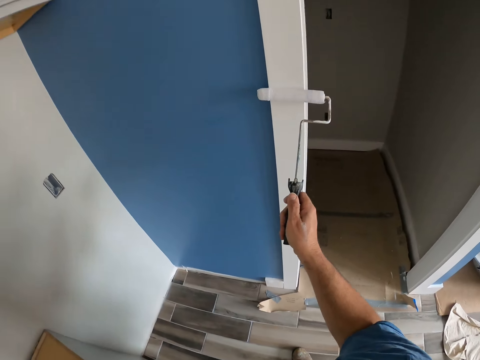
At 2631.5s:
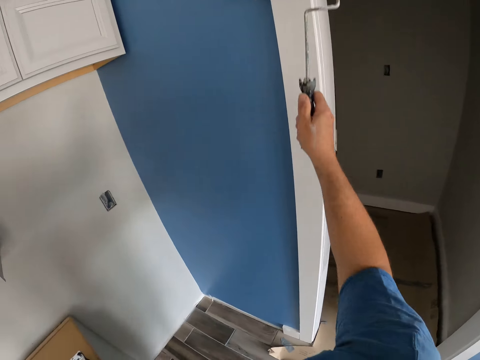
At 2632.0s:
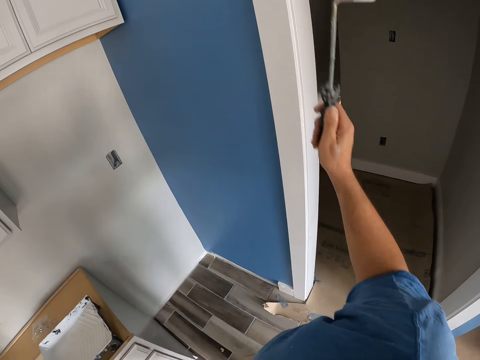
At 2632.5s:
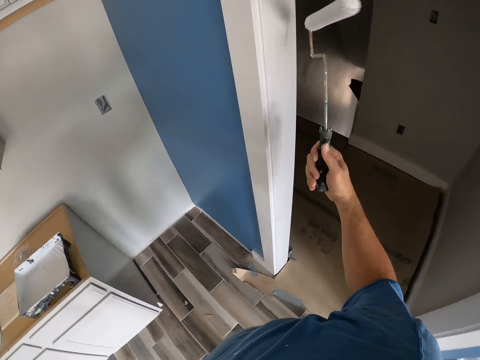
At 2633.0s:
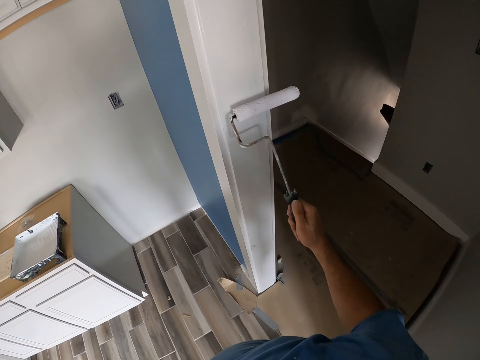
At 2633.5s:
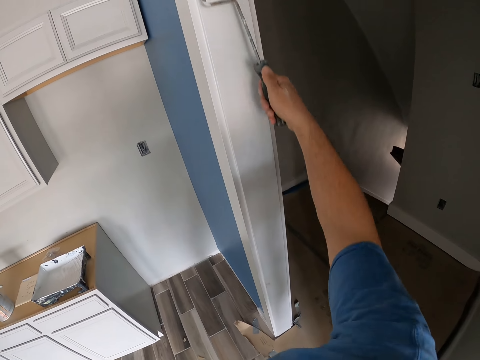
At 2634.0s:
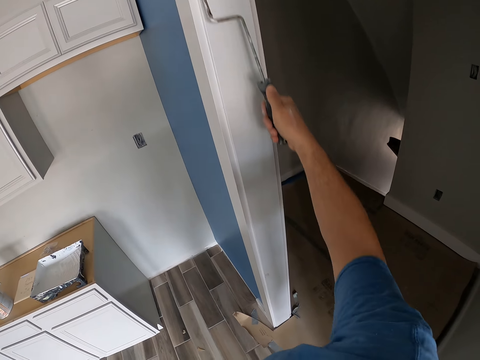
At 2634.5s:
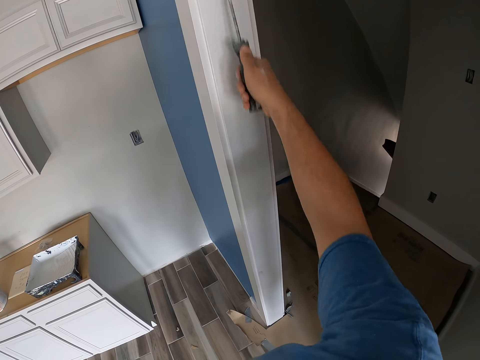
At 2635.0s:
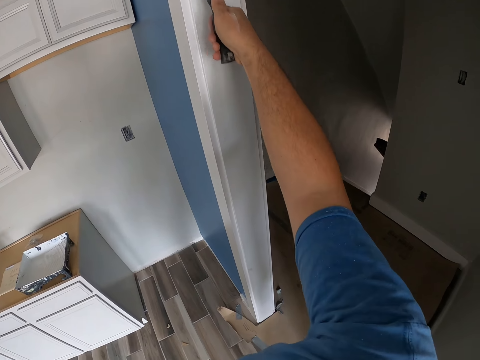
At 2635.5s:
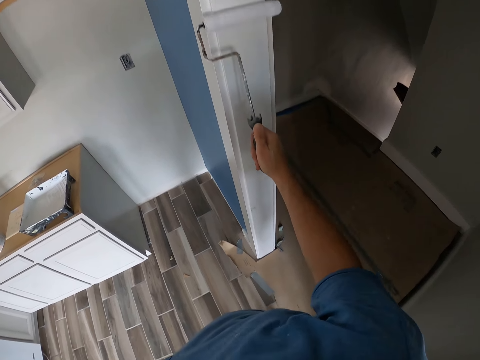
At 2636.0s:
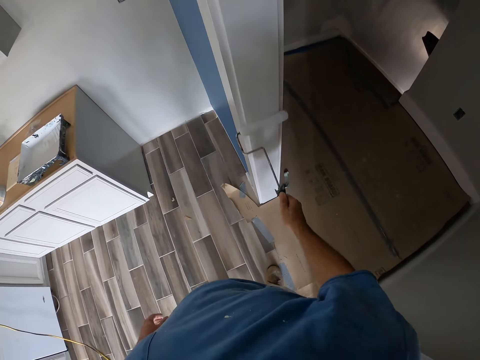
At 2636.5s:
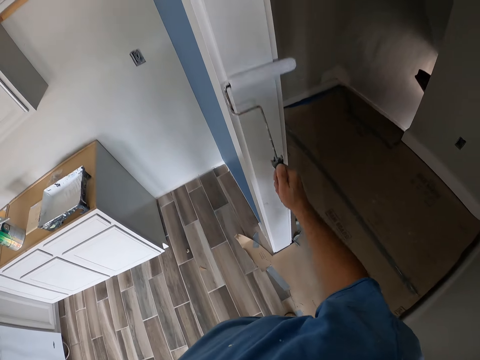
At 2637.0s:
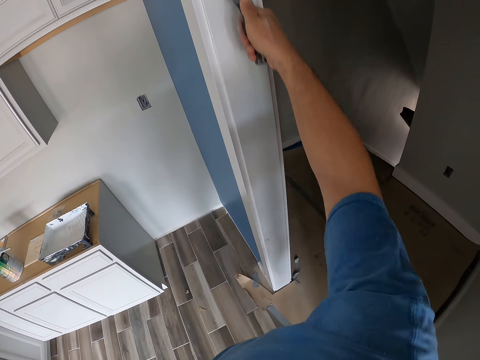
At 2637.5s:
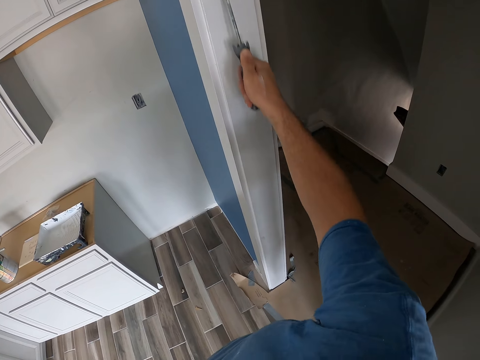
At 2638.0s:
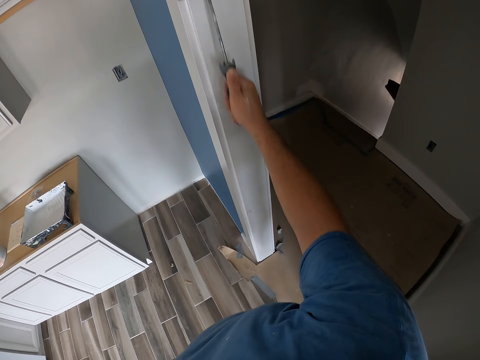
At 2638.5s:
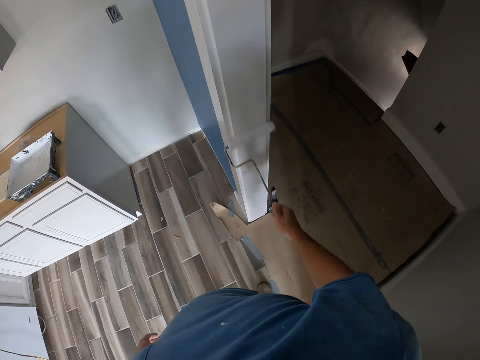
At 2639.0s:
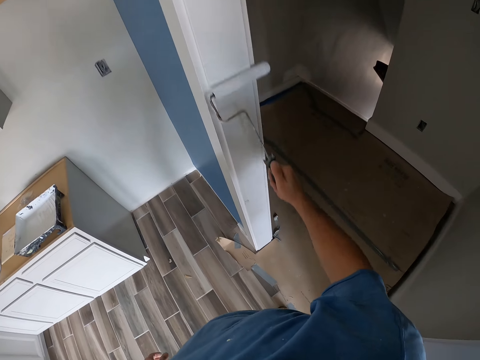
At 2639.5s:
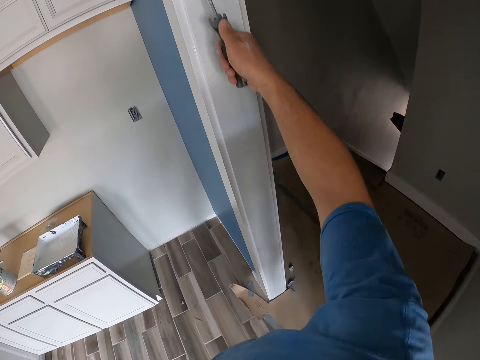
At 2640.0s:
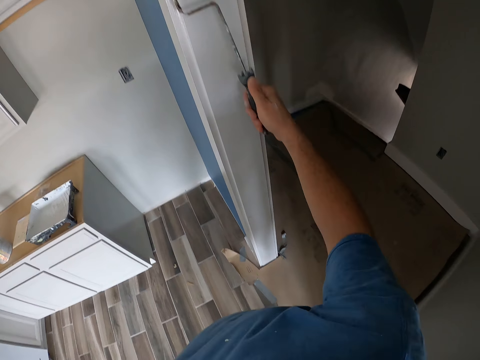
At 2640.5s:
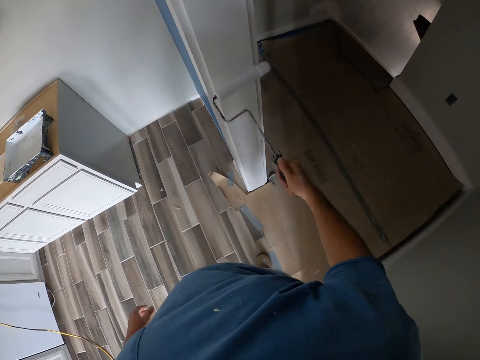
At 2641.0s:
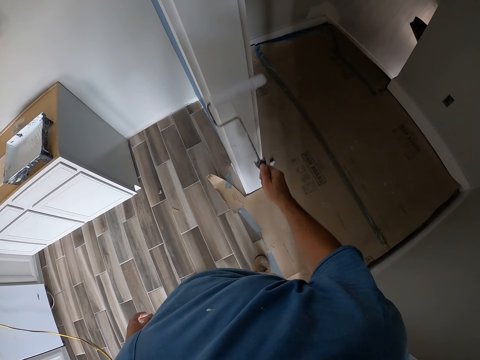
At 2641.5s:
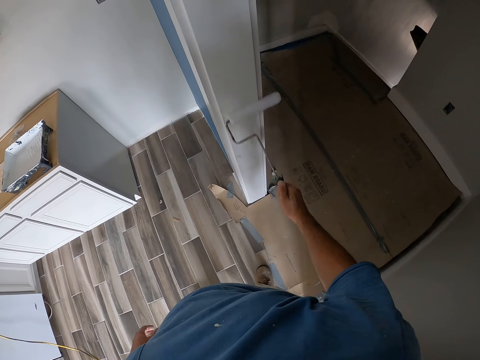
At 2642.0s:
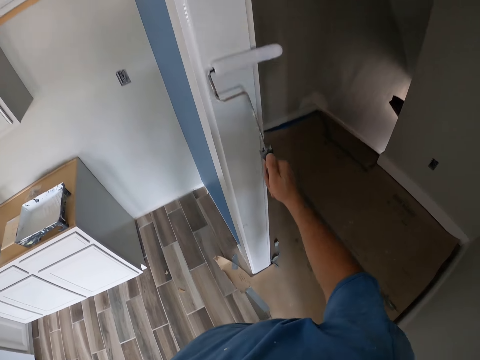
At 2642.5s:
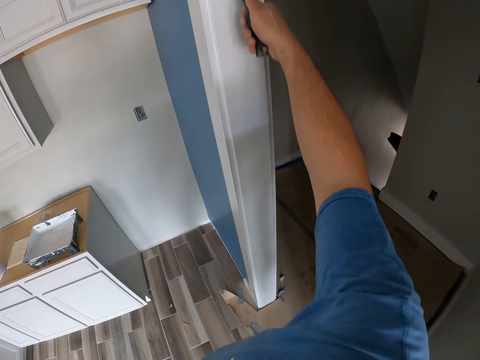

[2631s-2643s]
The camera wearer turns over the roller. They paint the wall with the roller.

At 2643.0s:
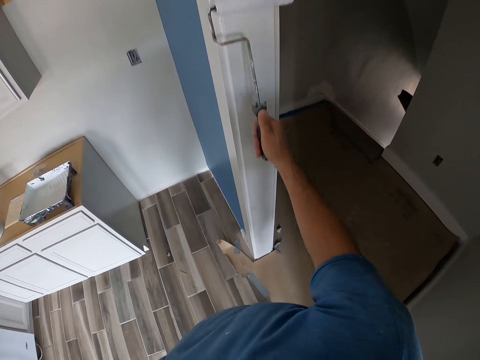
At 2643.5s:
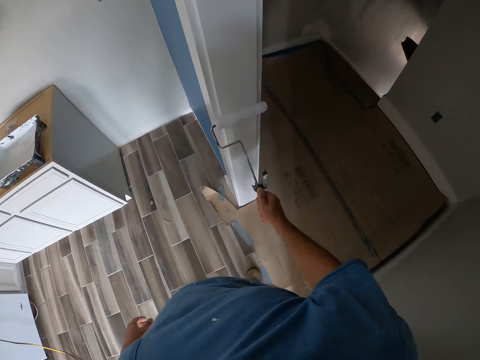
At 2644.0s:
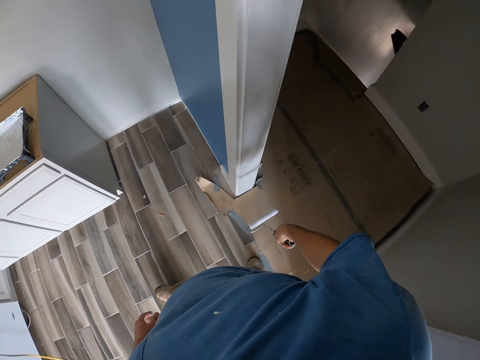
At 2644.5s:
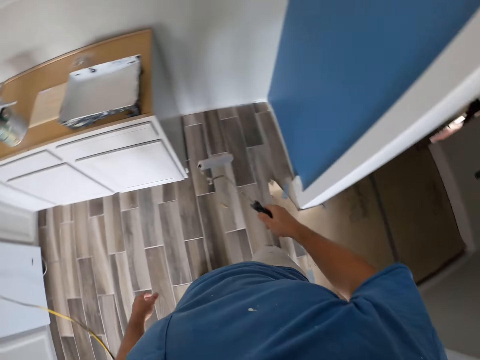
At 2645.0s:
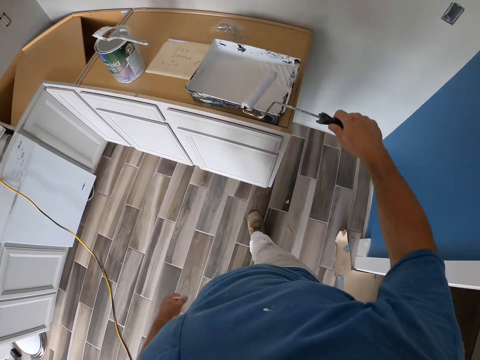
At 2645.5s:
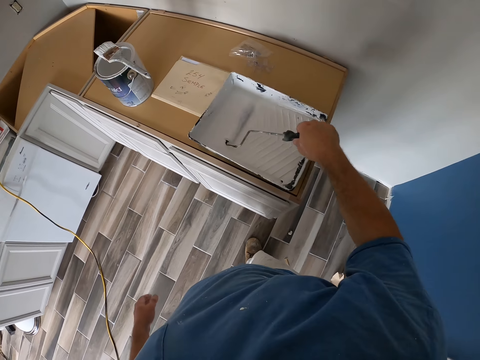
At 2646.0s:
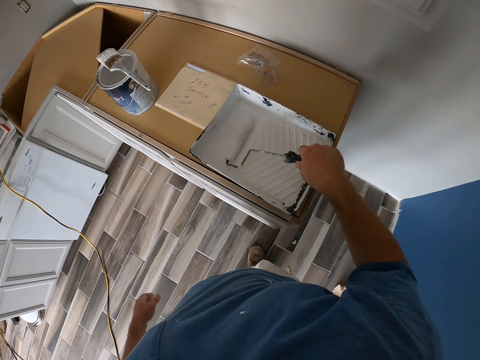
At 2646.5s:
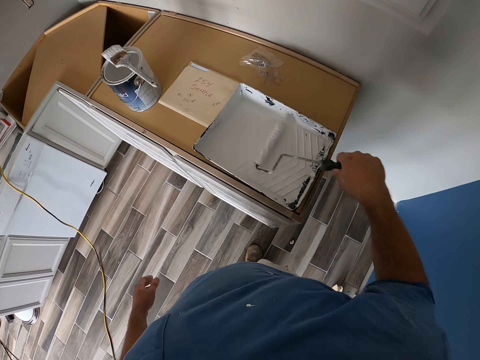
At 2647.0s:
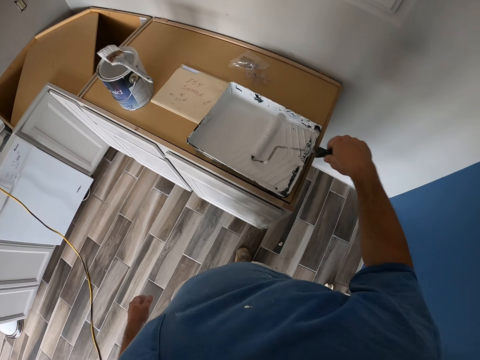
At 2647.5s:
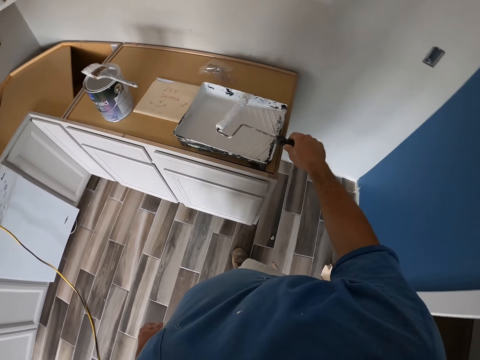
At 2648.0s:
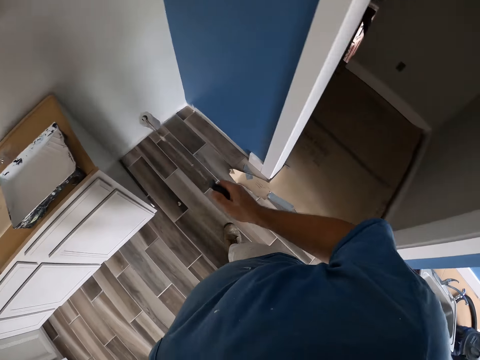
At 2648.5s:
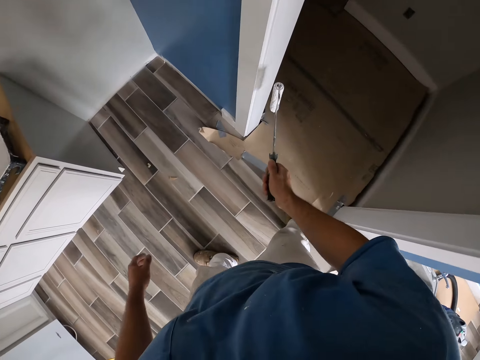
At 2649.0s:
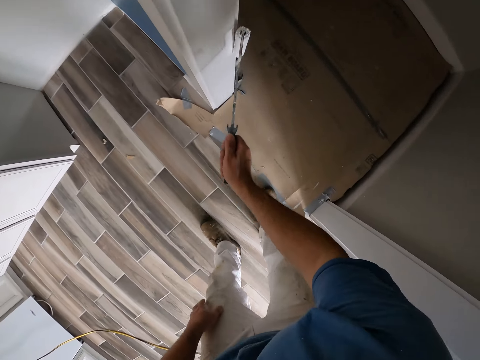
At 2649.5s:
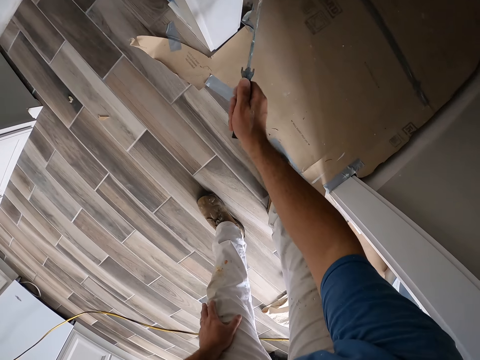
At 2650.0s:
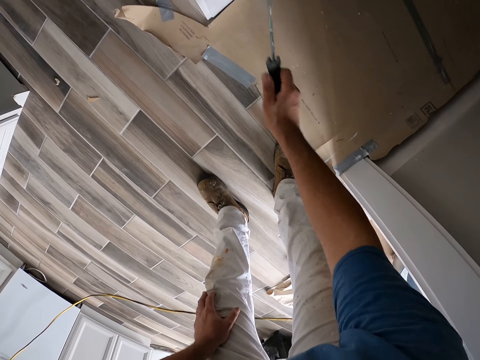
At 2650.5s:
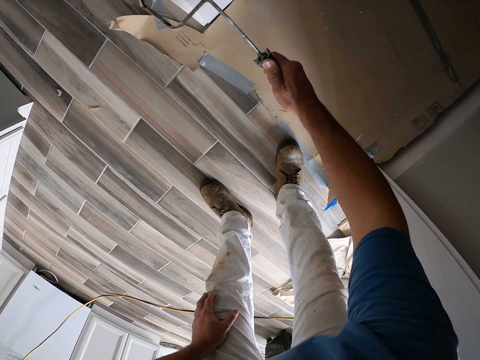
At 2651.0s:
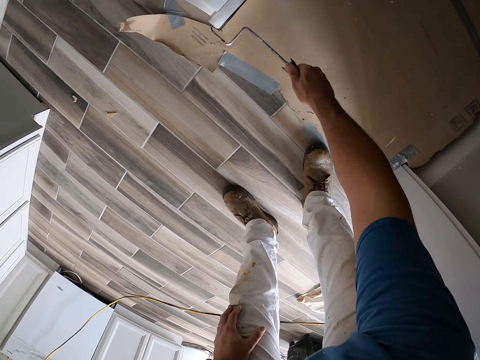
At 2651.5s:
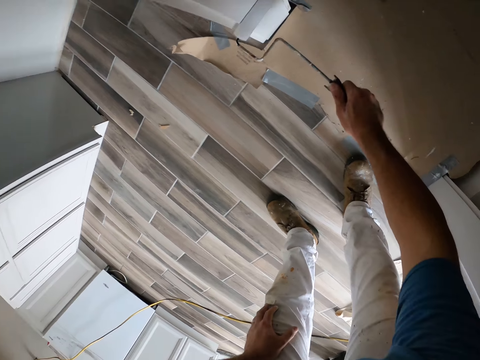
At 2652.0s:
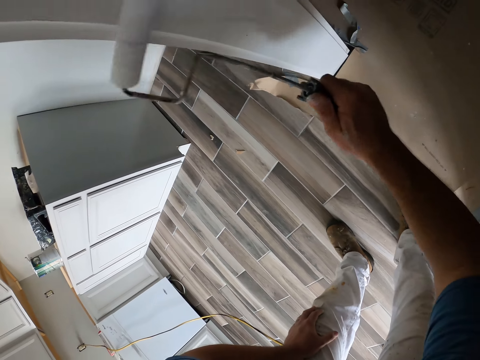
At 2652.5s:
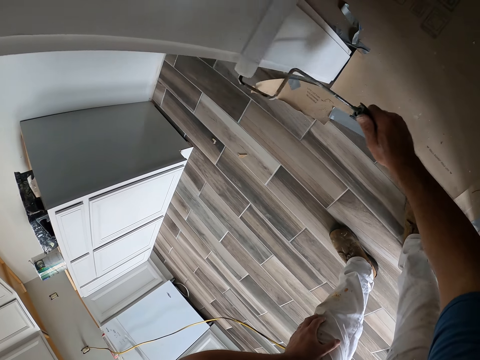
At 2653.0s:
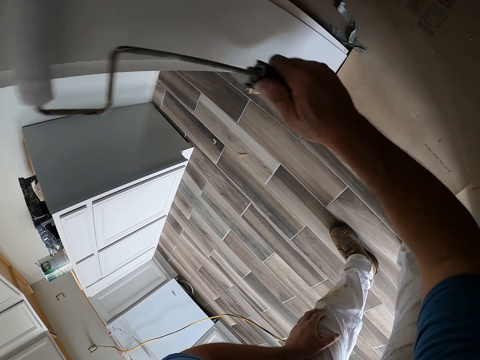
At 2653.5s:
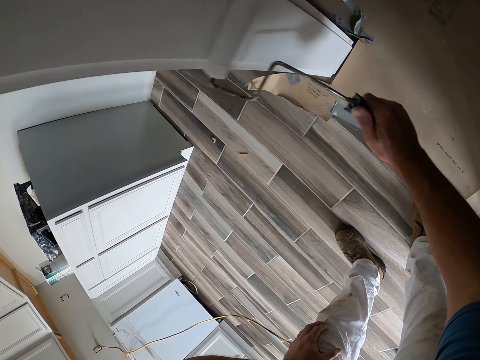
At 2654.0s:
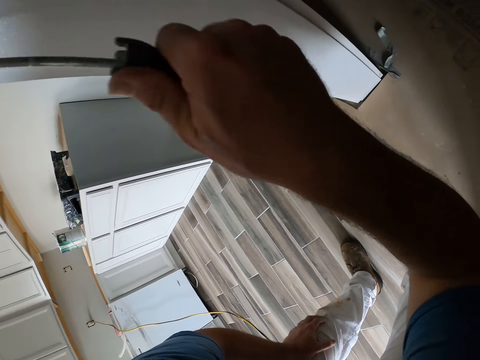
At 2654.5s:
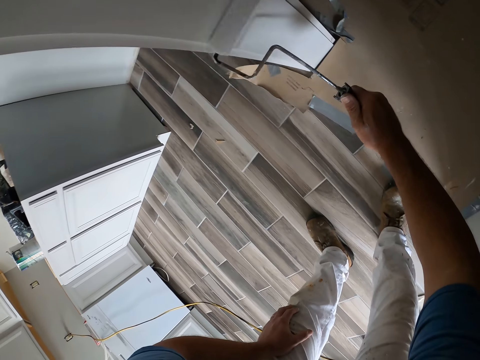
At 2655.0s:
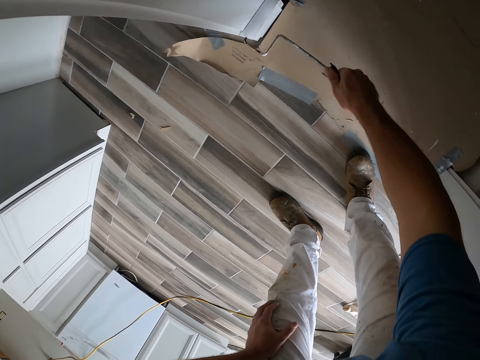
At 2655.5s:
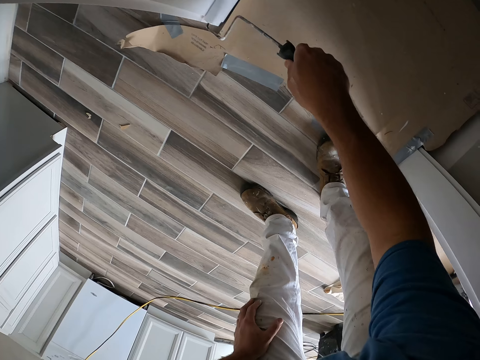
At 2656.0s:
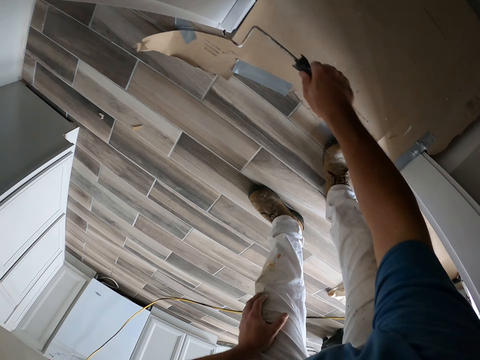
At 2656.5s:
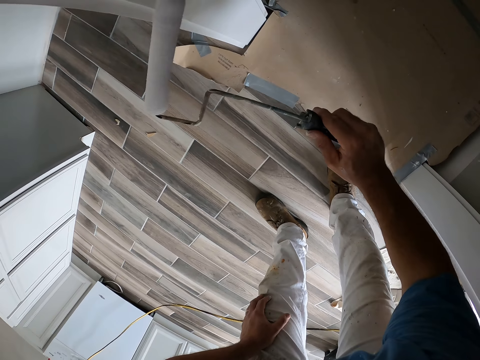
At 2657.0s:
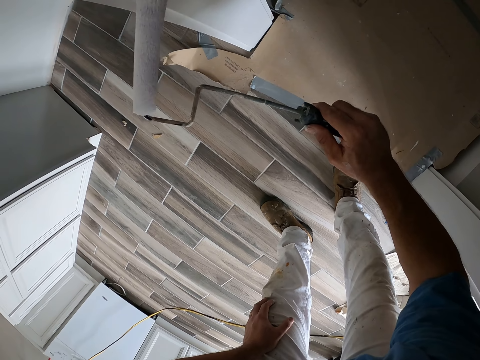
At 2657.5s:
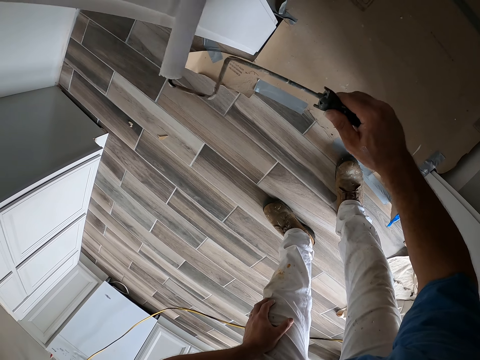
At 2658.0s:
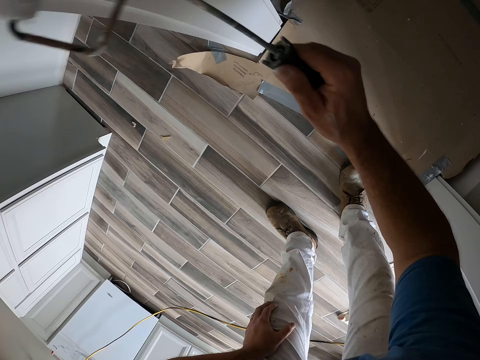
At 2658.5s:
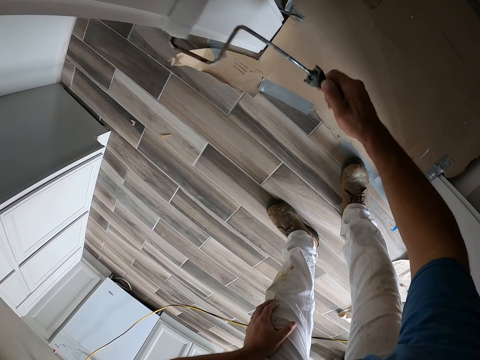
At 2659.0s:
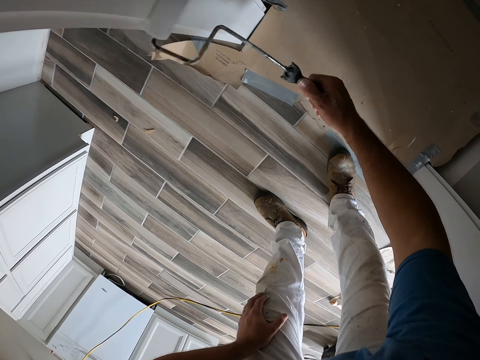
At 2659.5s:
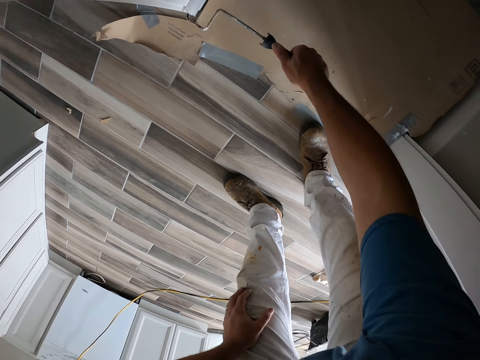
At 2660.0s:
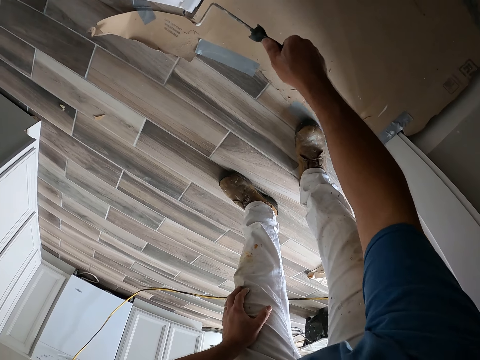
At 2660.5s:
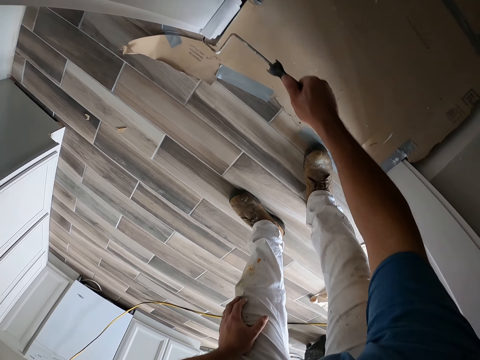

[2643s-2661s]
The camera wearer walks to the paint. They take paint with the short paint roller from the paint tray. They paint the door frame or wall with the short paint roller.
